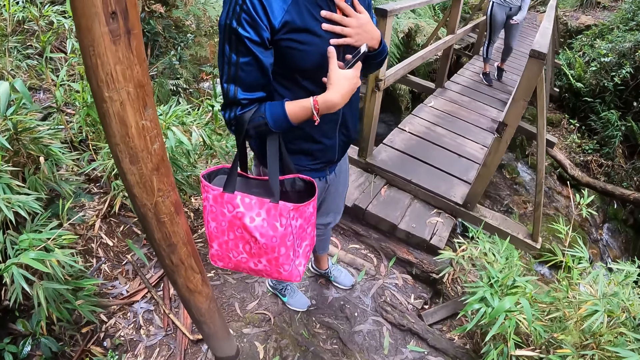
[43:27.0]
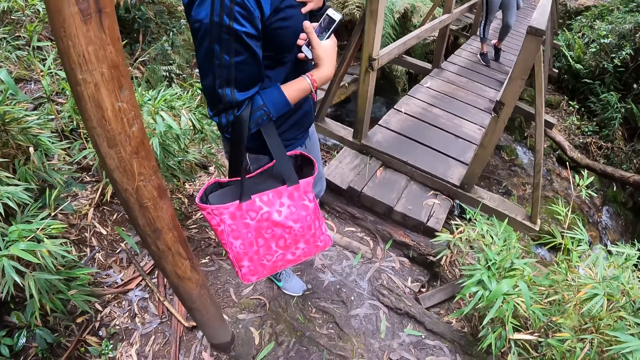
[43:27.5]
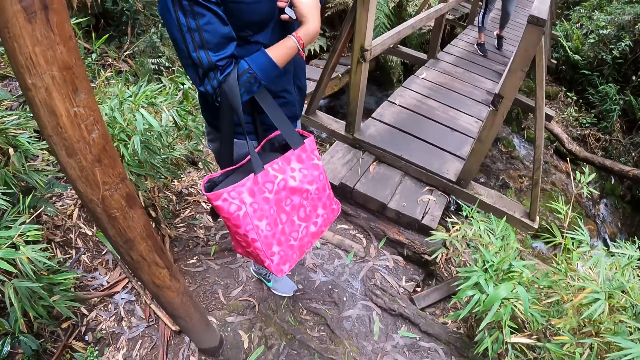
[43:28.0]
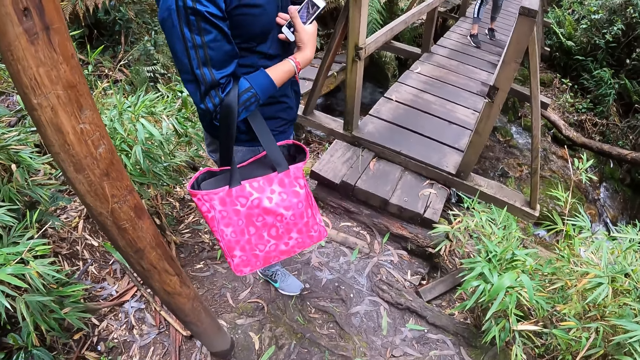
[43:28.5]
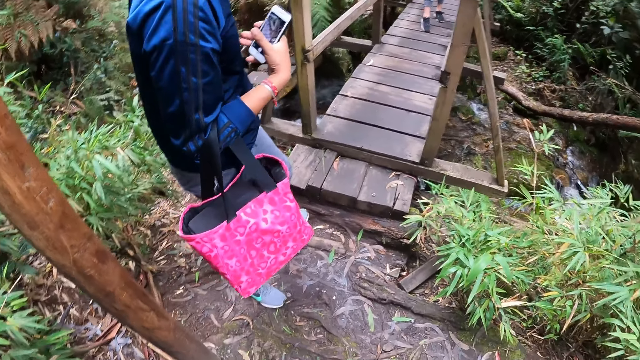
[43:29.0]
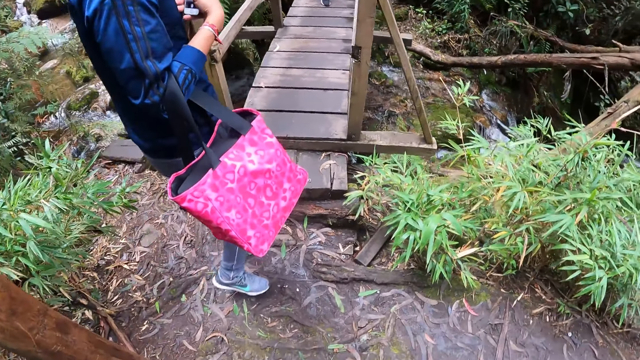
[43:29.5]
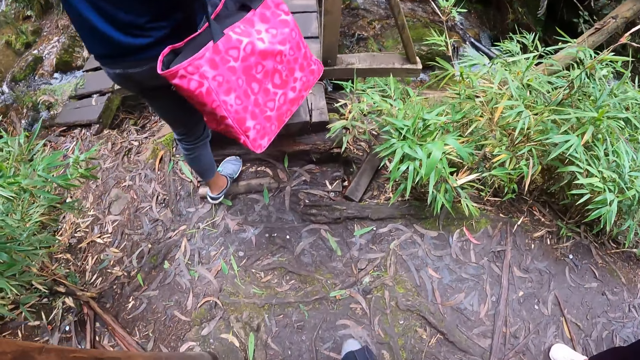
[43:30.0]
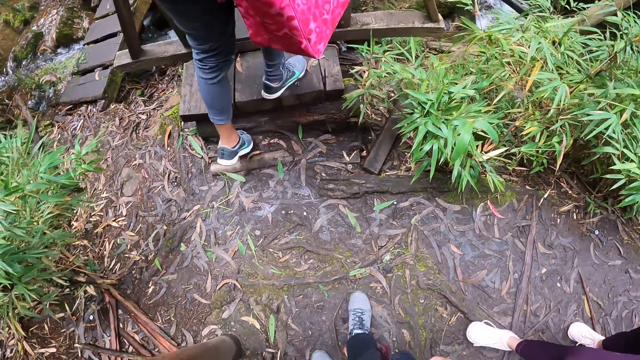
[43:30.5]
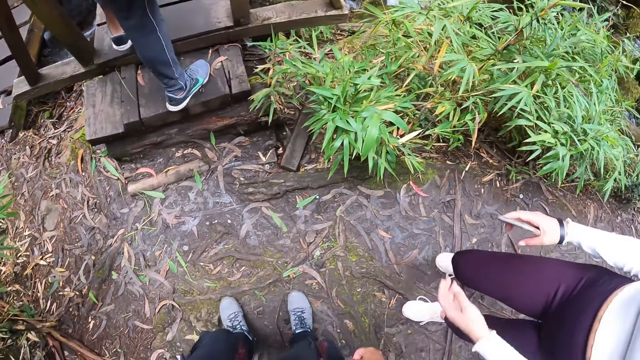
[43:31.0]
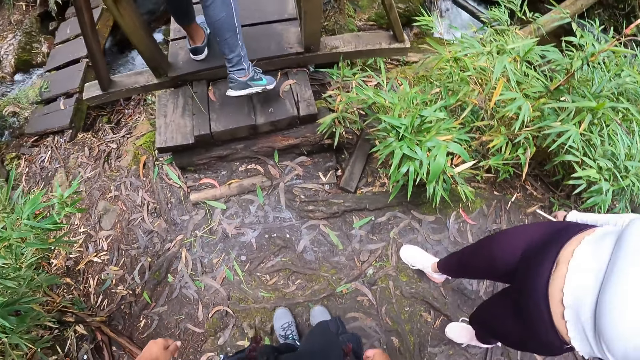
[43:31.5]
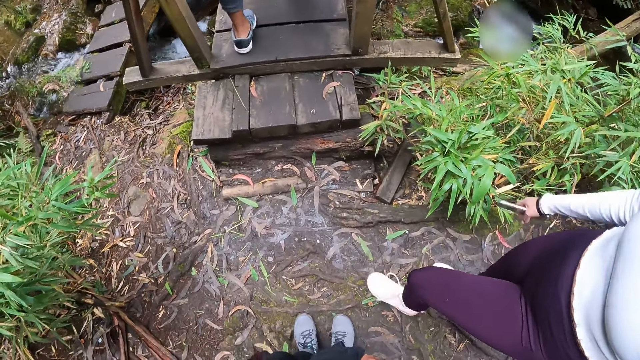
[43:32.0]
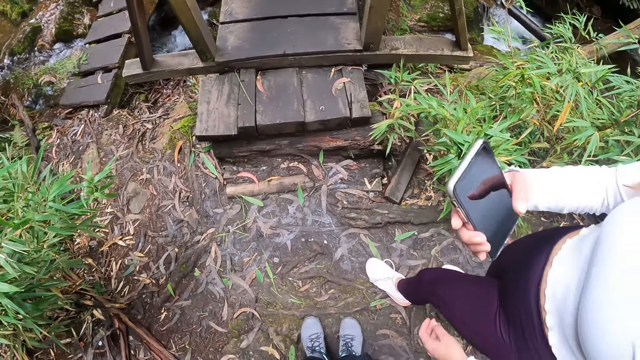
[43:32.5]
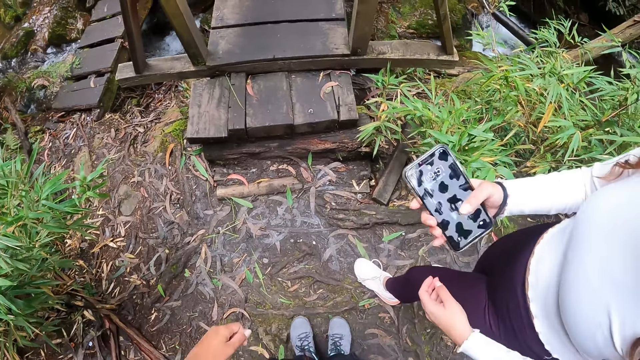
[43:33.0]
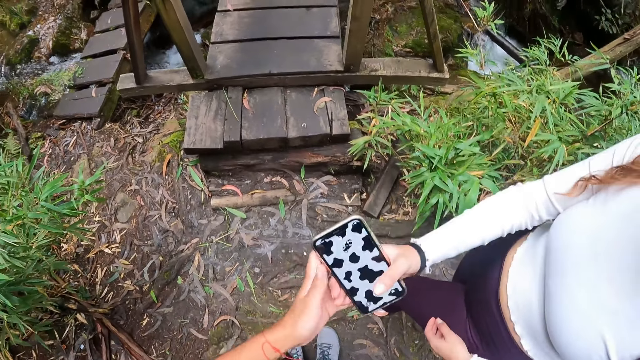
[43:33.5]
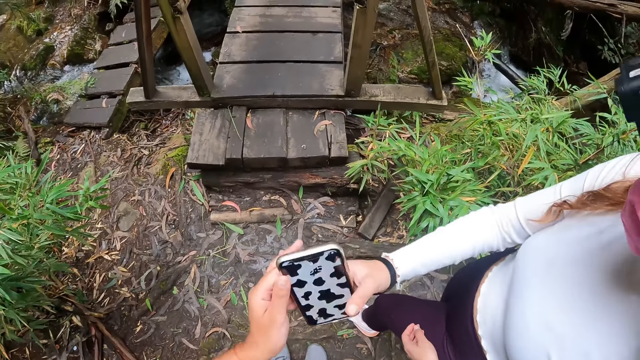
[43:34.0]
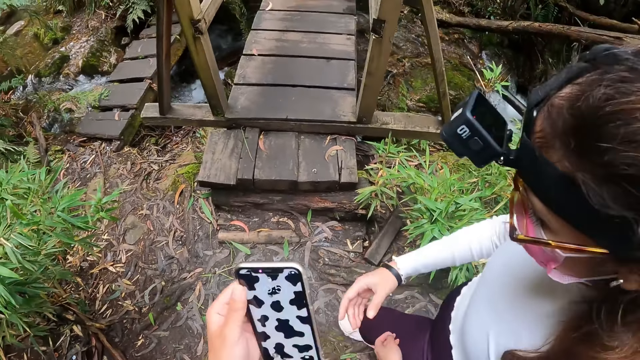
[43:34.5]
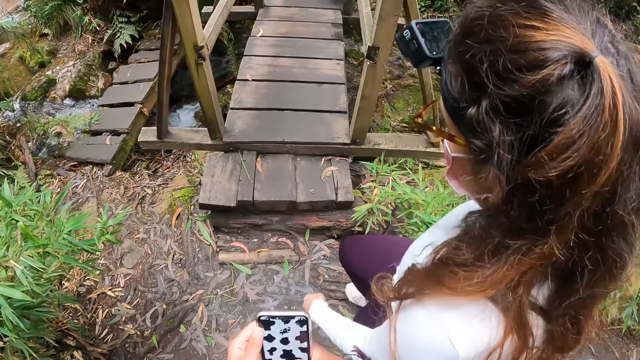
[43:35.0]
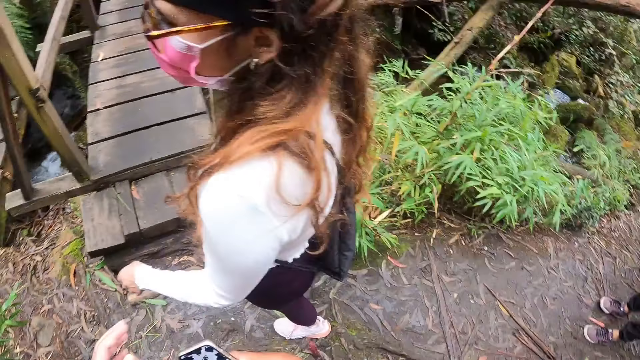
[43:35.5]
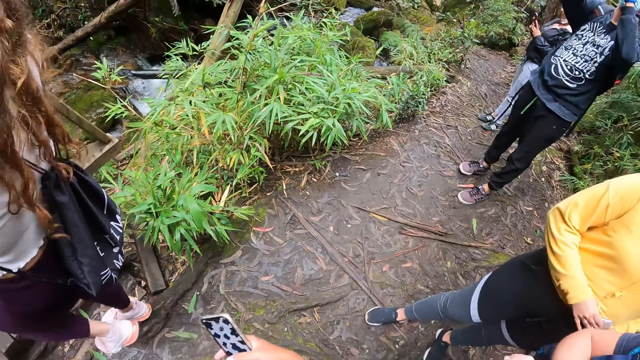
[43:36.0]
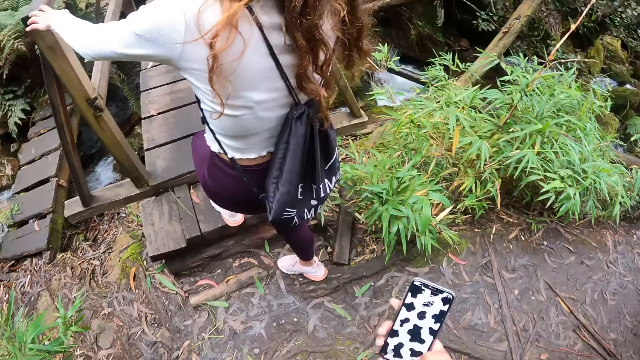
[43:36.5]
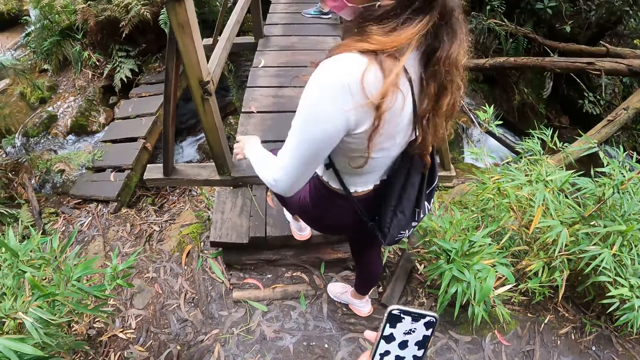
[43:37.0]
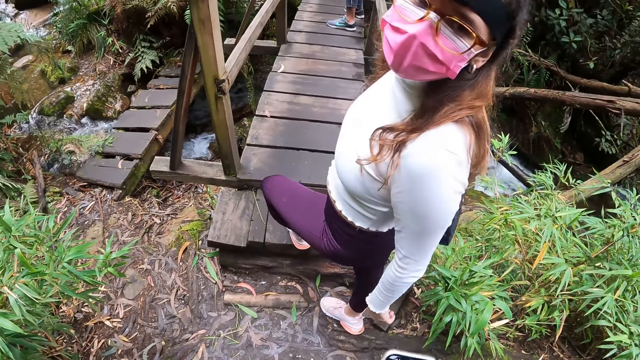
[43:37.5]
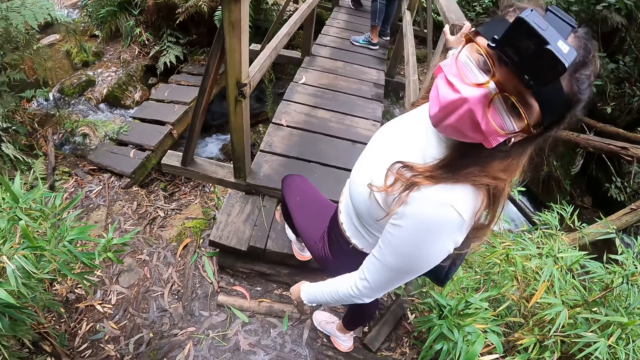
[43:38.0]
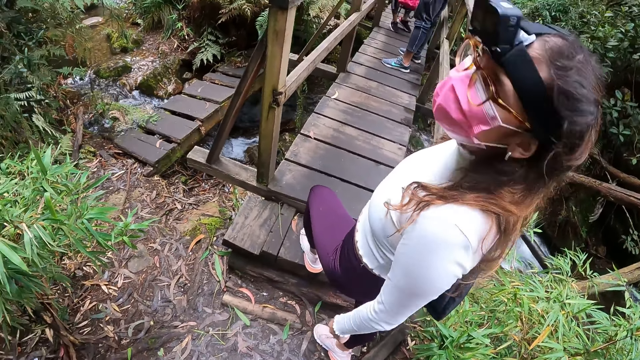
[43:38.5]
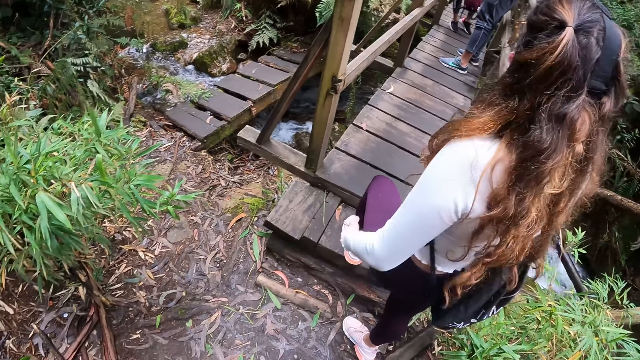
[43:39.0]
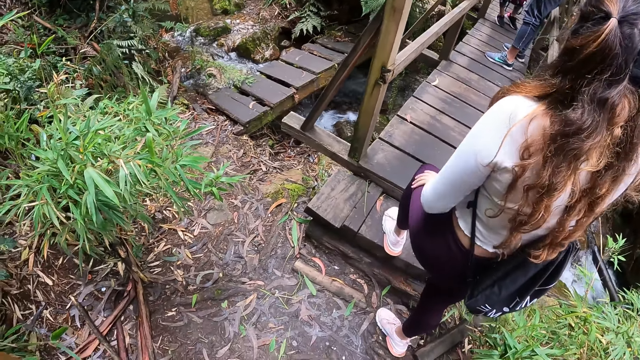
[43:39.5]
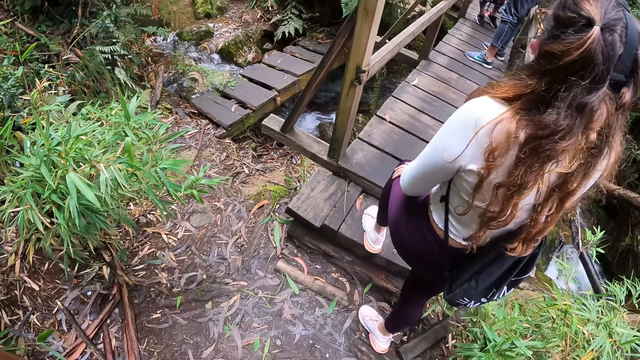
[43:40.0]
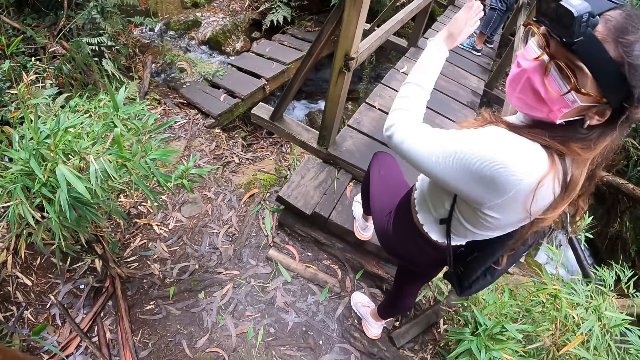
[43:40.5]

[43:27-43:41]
A man climbs up a pathway. The woman passes the phone to the camera wearer with her right hand. The camera wearer passes the phone from her left hand to her right hand. The woman climbs up the pathway. The camera wearer talks to the woman.

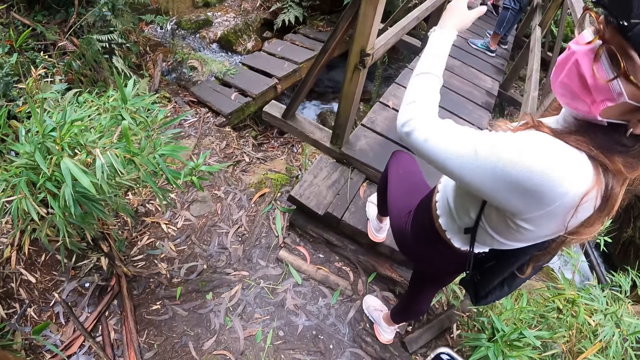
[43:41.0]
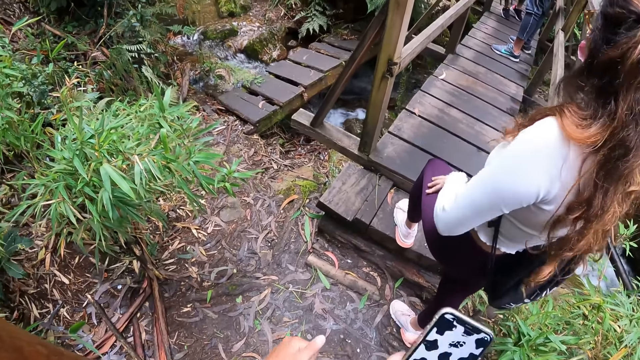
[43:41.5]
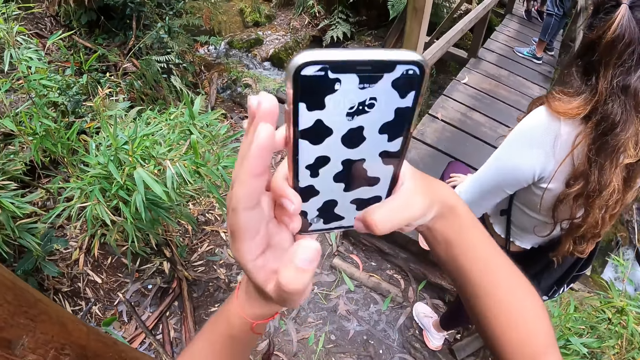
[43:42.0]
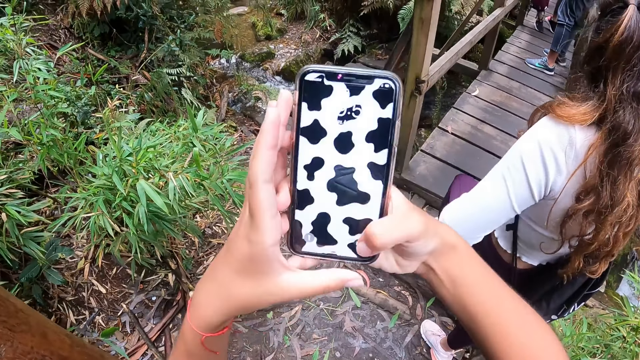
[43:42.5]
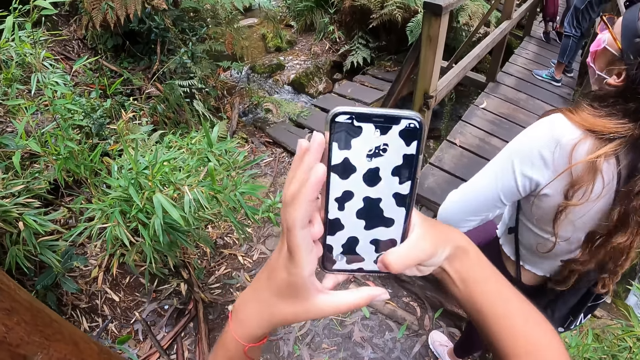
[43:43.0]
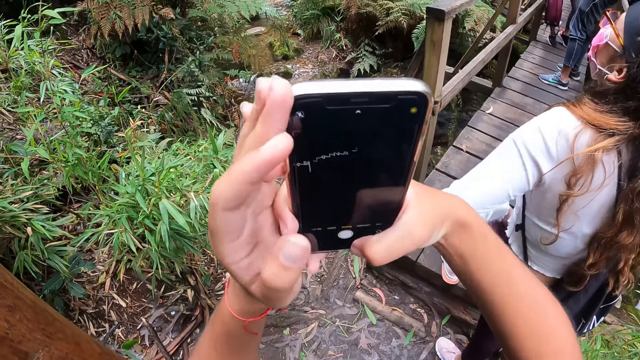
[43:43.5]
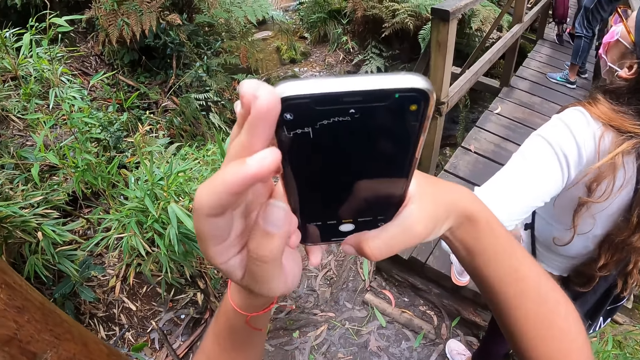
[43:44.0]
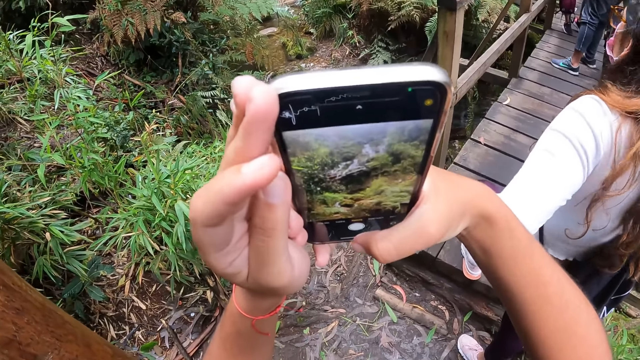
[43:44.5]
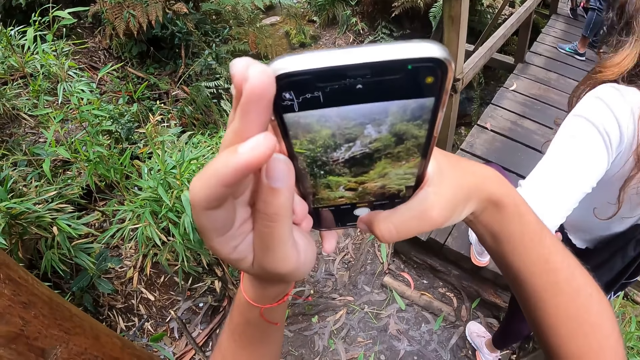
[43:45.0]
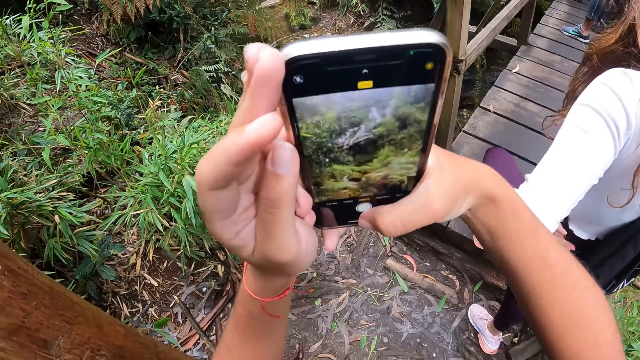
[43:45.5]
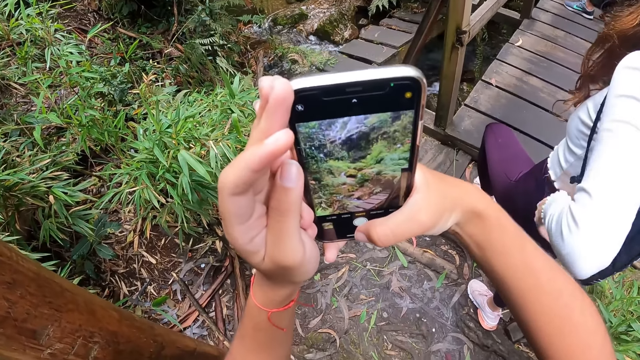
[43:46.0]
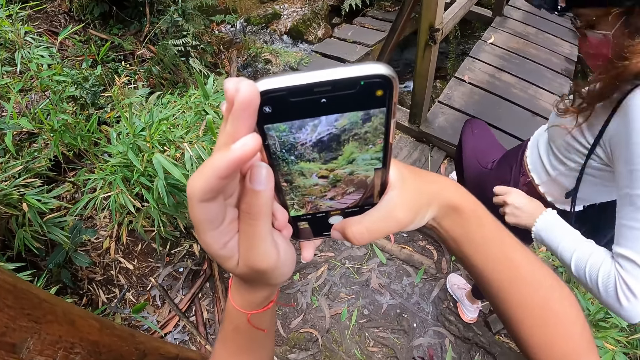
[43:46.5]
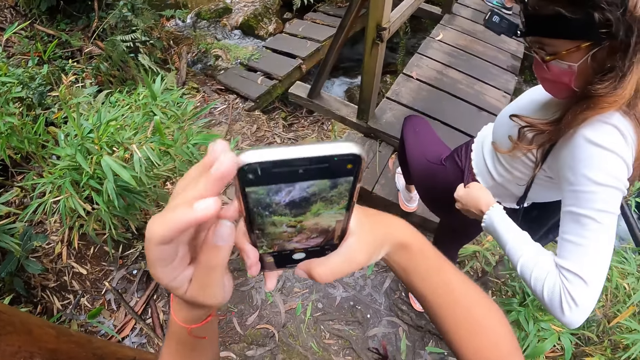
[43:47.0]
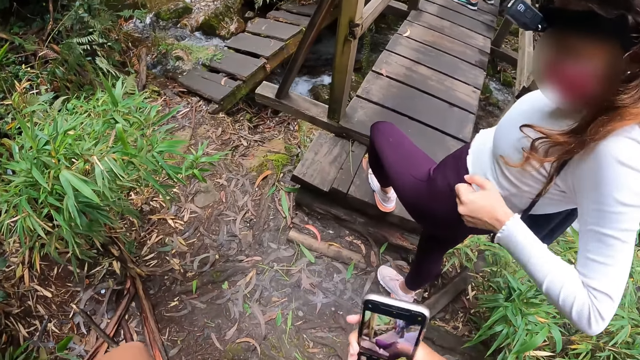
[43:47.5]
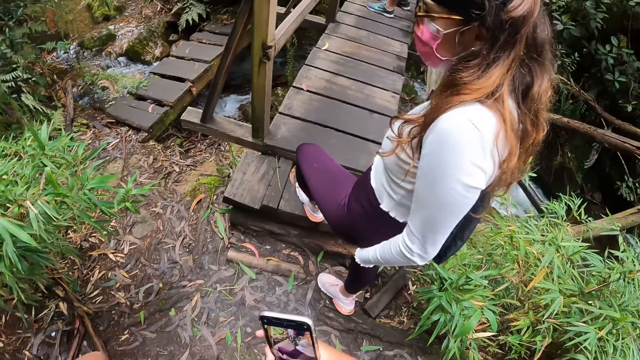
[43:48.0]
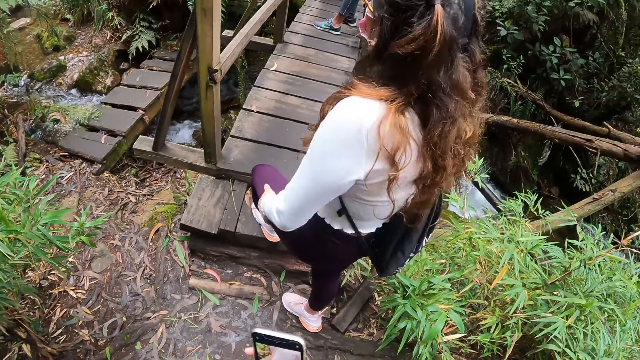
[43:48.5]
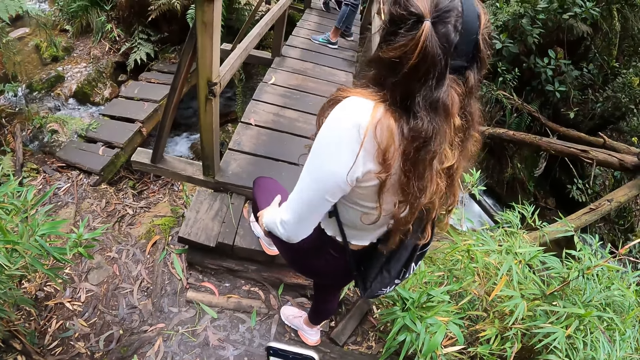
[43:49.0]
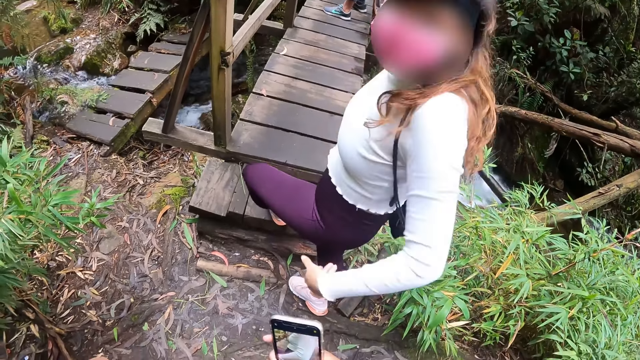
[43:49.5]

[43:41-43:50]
The camera wearer operates the phone with both hands. The woman touches her shorts with her left hand. The camera wearer takes a photo. She lifts her hand.
